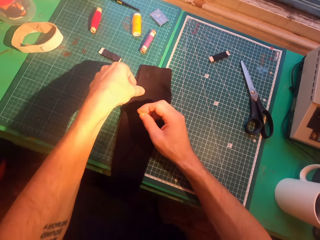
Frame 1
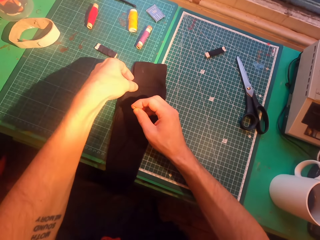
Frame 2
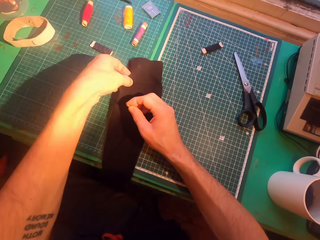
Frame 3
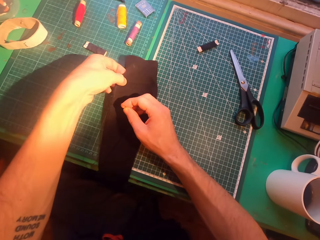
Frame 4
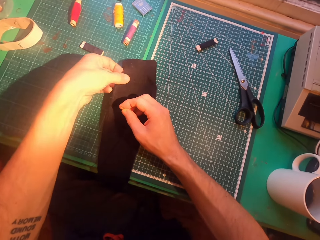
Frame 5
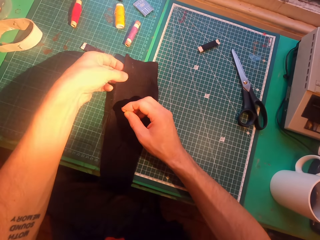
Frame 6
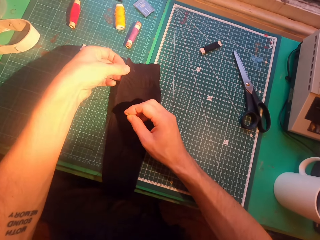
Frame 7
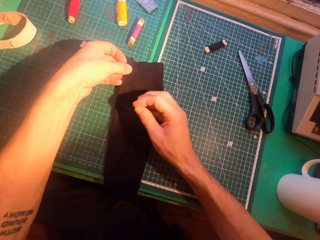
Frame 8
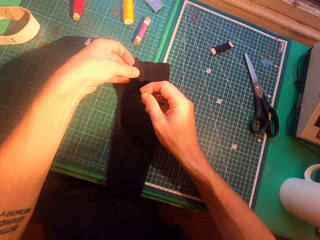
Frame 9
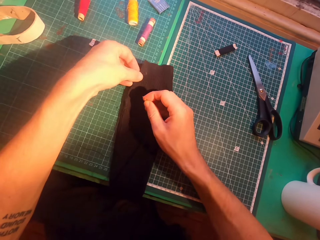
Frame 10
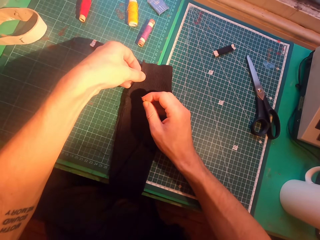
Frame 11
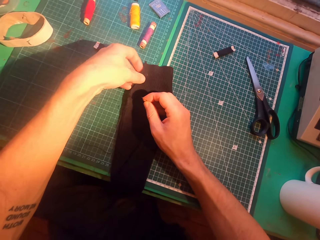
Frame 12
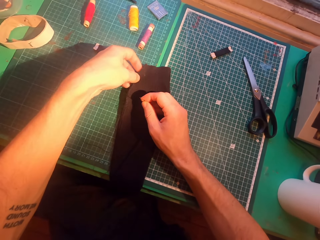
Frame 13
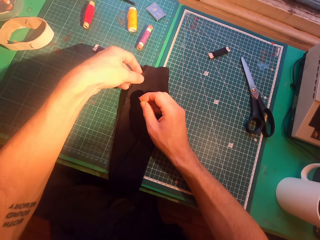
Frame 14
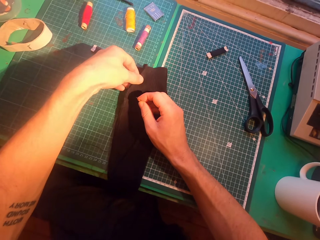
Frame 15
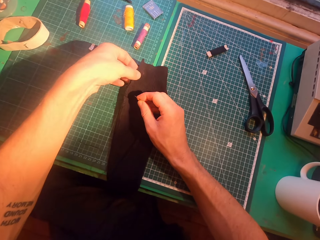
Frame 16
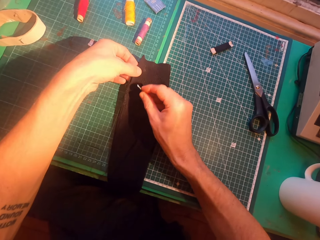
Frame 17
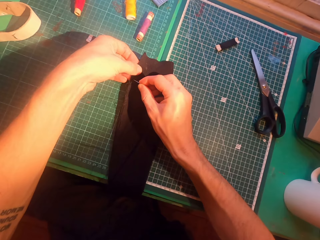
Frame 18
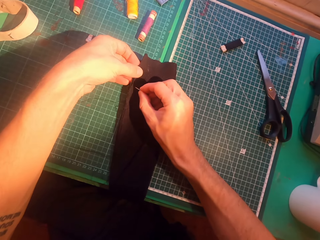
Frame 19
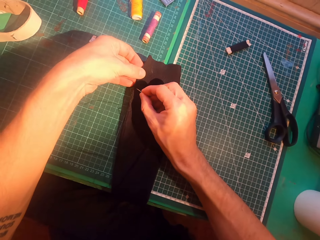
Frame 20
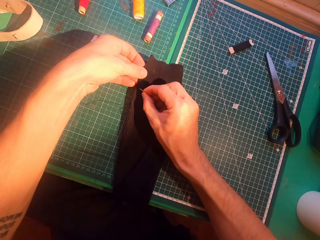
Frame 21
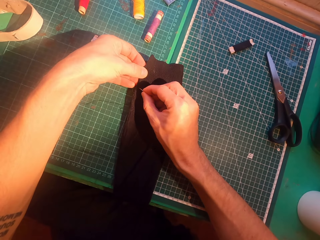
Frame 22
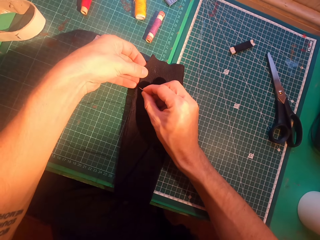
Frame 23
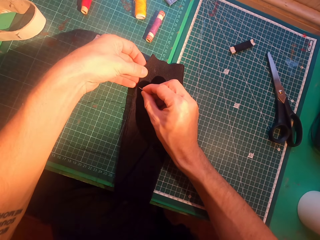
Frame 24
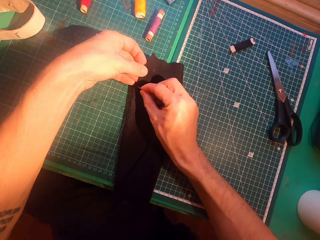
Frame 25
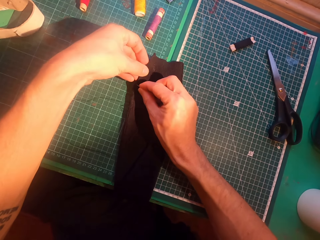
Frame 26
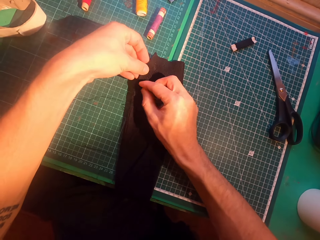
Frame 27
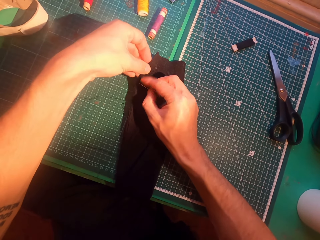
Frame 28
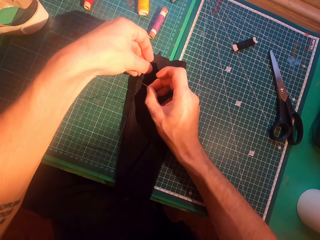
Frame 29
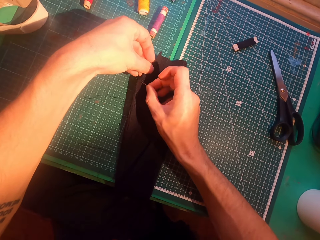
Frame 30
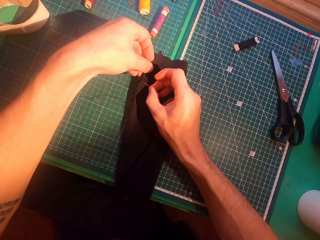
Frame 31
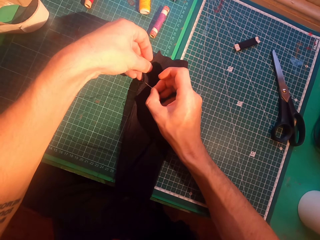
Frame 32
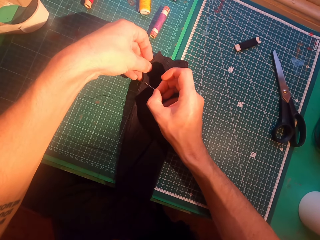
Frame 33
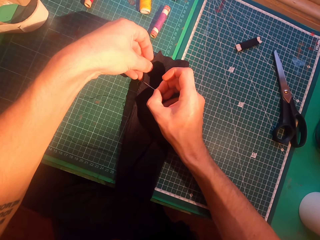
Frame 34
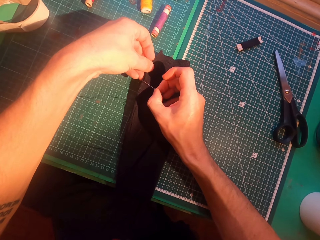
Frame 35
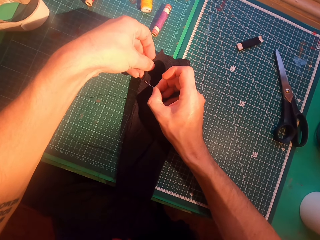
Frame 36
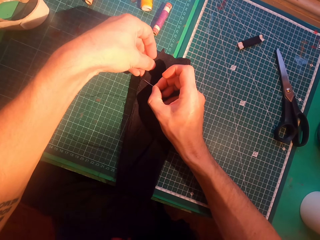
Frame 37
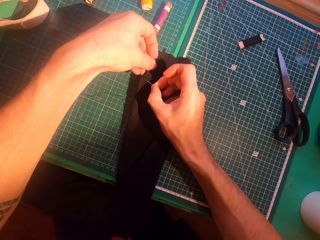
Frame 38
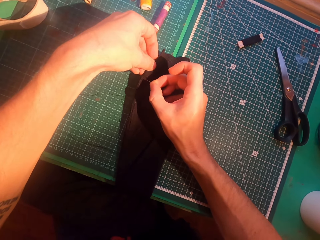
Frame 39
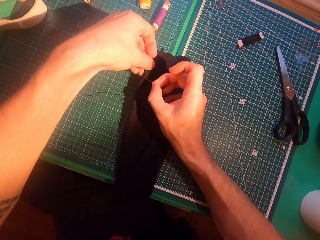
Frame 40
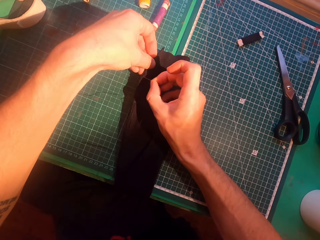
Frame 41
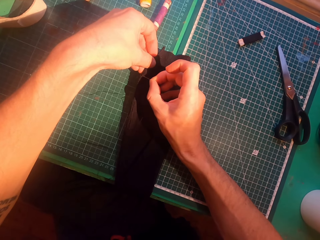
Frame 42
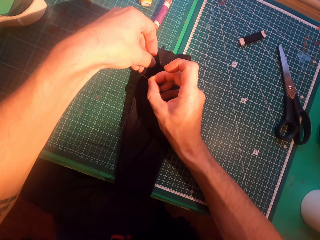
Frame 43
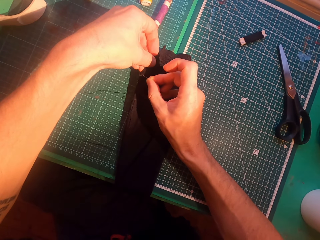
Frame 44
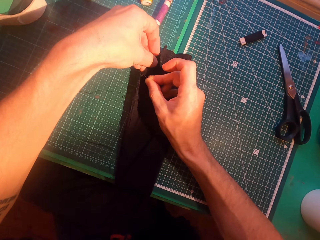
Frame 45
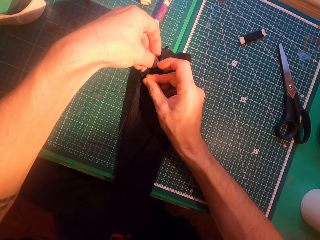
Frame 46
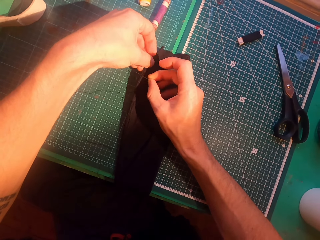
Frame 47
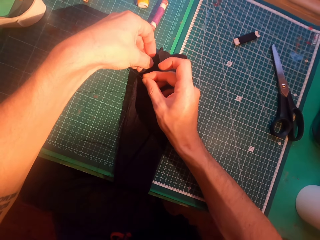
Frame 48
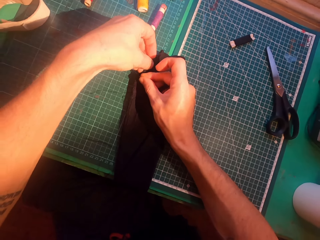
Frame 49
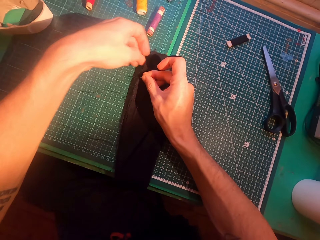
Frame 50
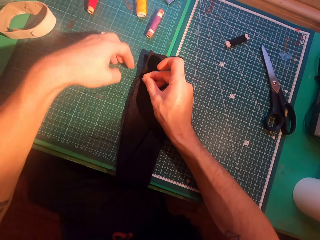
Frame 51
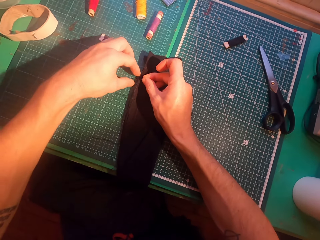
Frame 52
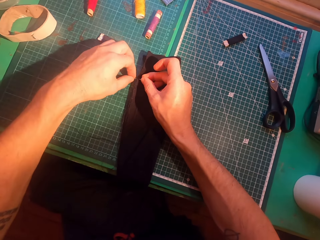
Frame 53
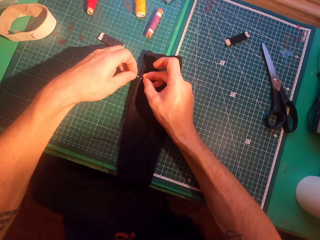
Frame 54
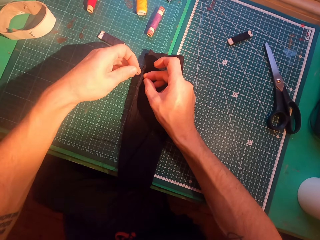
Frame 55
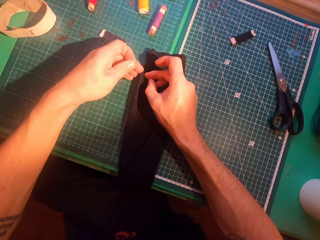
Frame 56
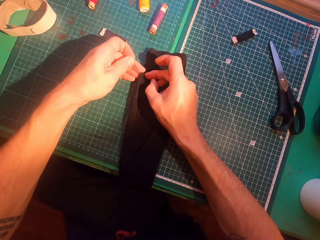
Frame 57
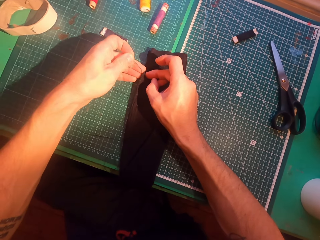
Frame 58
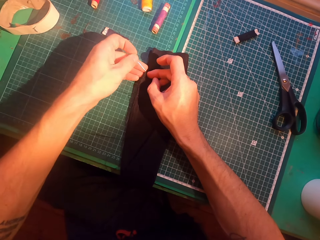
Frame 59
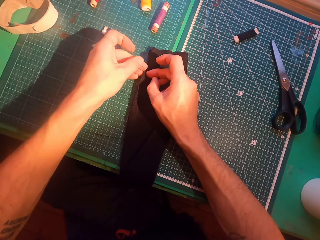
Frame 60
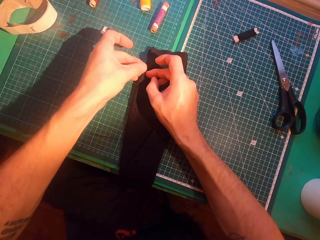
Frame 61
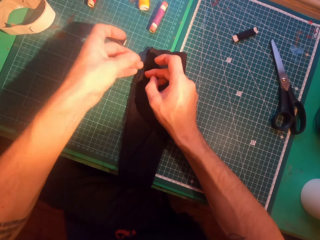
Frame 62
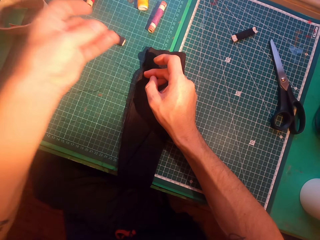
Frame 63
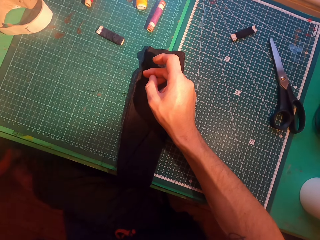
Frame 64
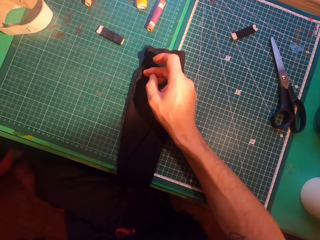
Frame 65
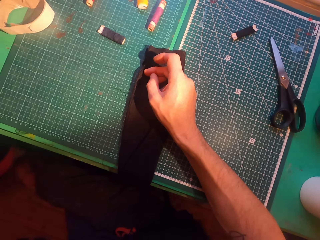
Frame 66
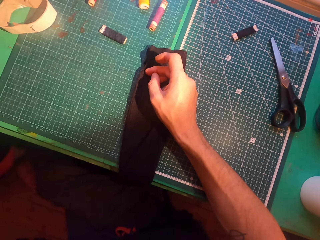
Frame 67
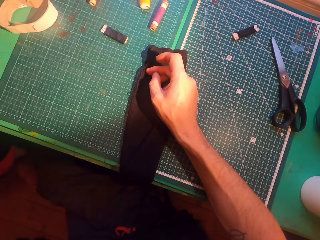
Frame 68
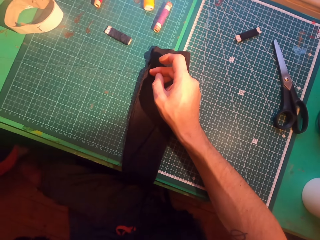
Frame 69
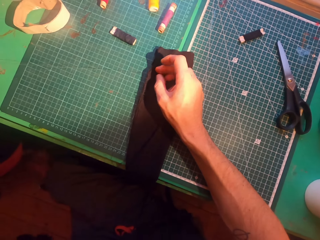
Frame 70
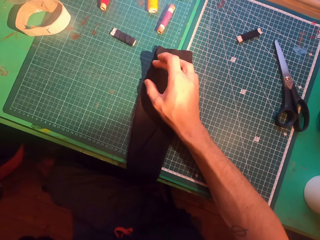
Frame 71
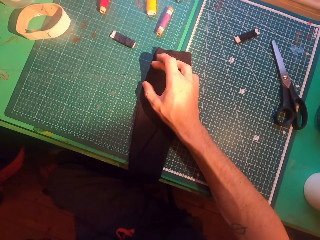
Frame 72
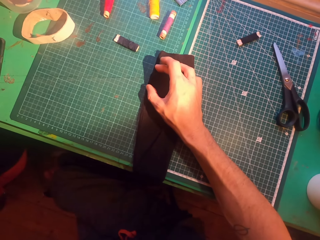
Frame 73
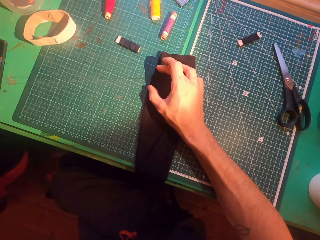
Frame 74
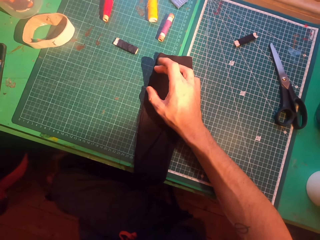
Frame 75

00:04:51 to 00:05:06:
The camera wearer aligns a sweater. They insert a needle in the sweater. They straighten a thread.

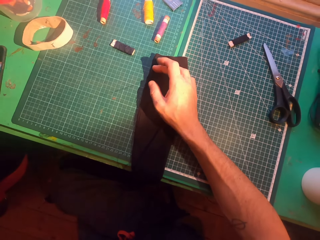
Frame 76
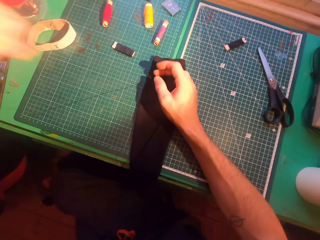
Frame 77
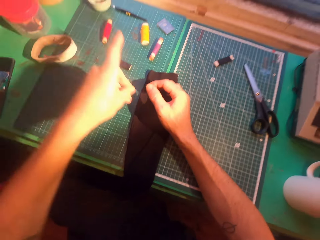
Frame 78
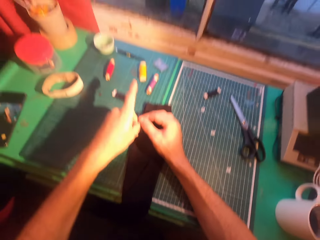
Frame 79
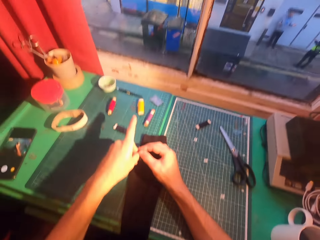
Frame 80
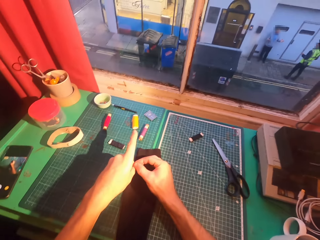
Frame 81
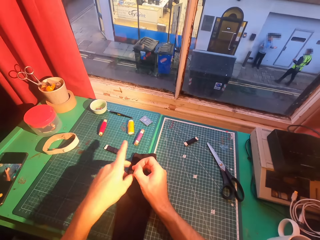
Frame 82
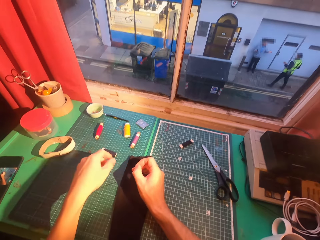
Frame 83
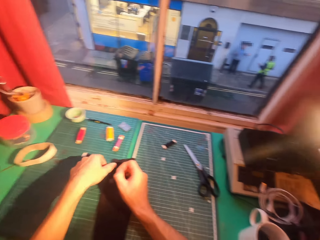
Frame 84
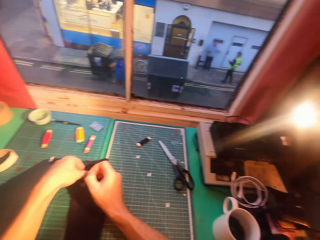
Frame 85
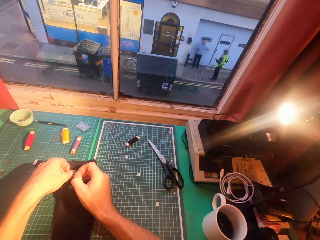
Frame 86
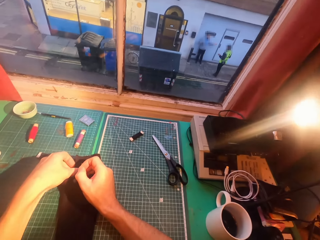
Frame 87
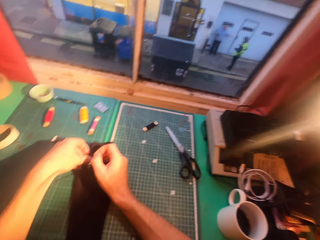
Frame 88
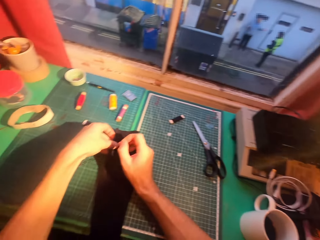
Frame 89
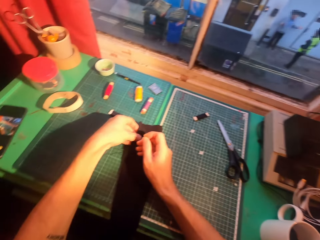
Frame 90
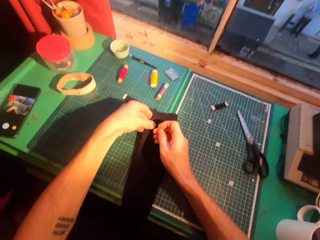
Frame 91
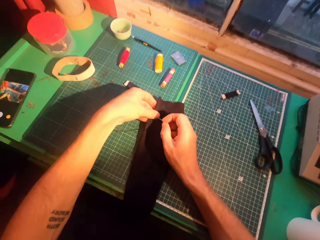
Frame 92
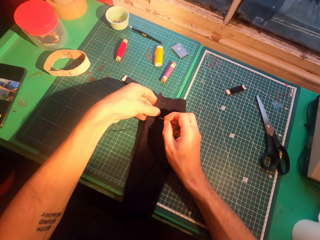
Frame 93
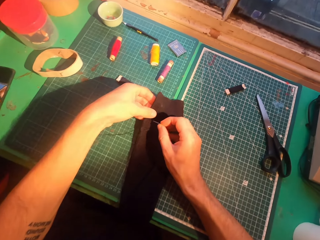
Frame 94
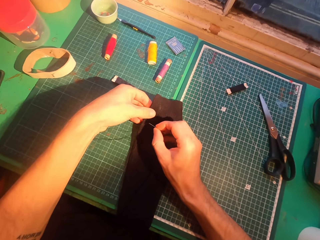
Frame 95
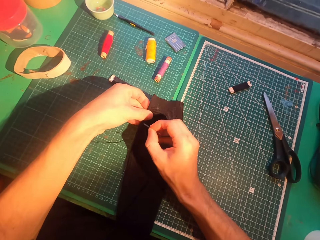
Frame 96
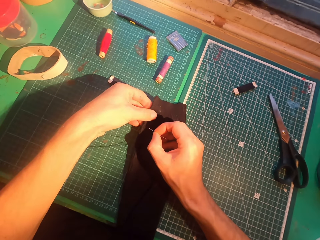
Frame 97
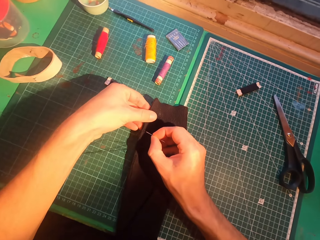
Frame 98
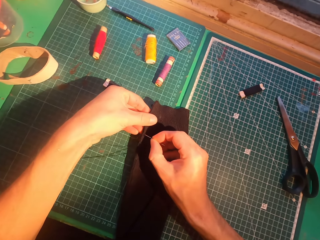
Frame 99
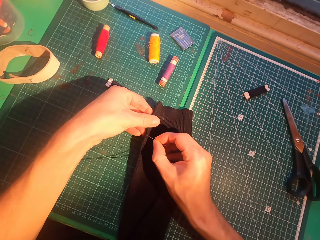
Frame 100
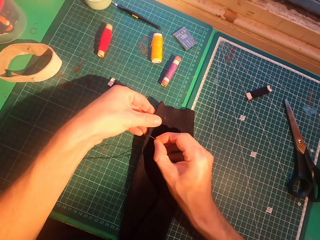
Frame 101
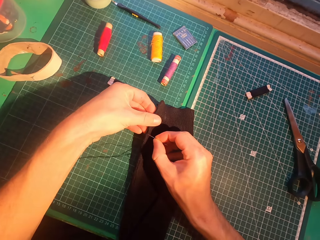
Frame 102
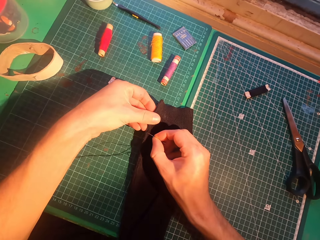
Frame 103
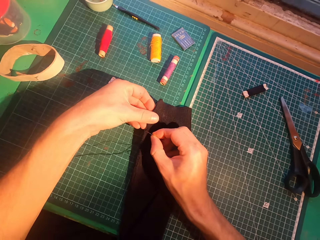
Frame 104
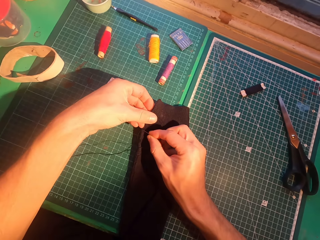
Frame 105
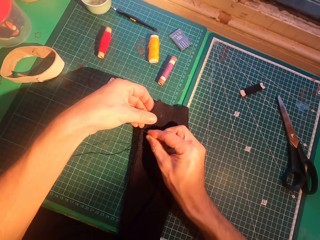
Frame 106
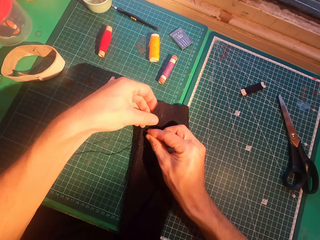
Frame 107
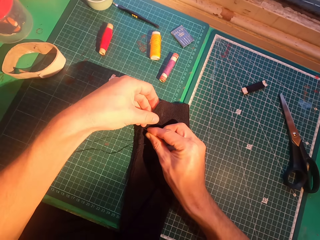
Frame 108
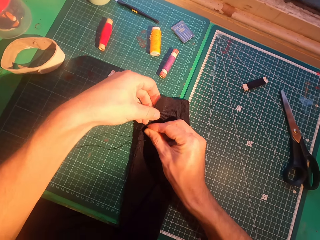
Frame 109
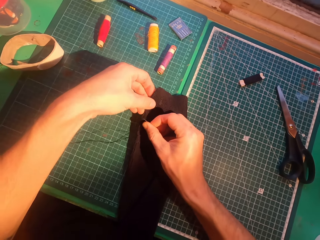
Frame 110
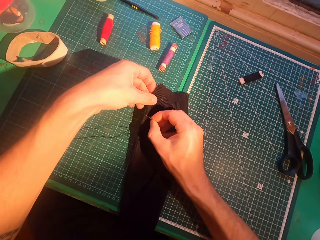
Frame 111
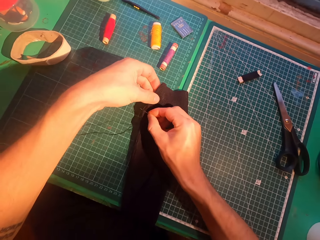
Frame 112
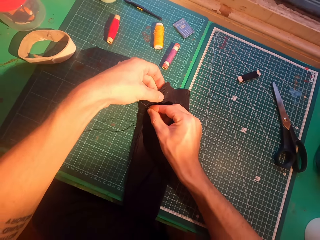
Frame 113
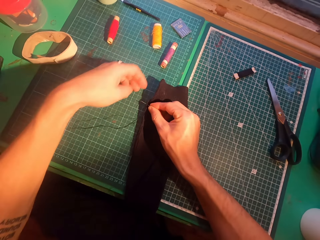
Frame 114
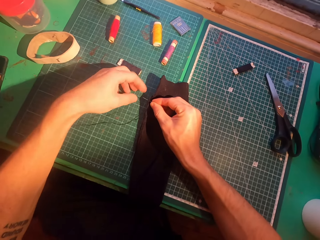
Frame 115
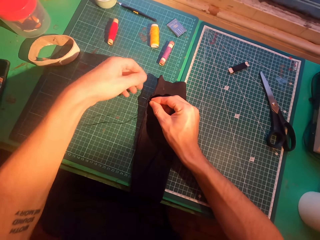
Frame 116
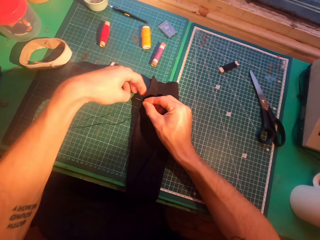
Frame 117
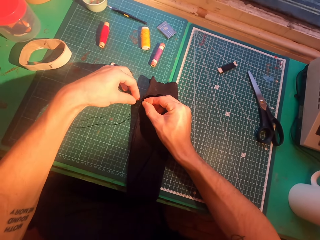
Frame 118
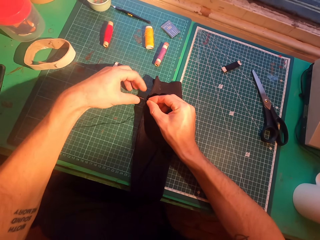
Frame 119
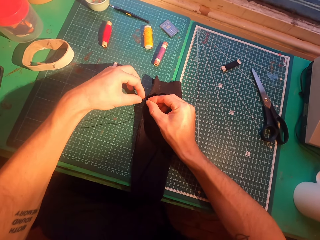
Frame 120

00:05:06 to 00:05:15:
The camera wearer inserts a needle in a sweater.
